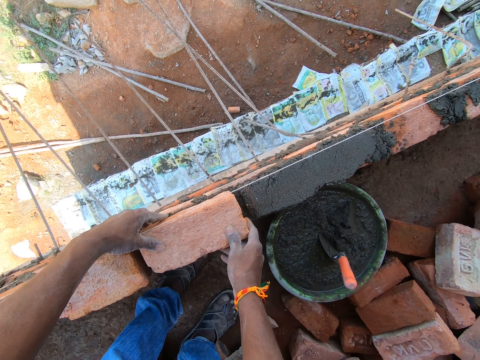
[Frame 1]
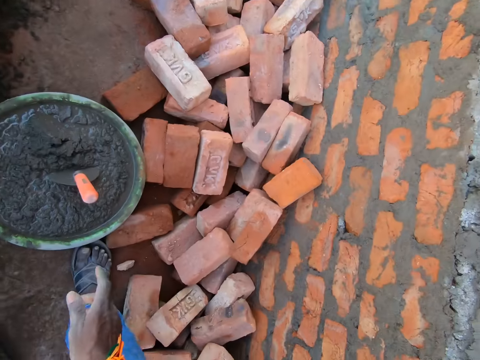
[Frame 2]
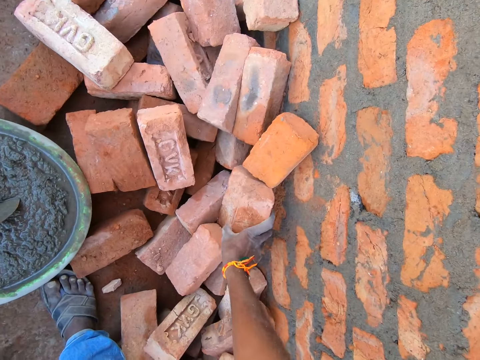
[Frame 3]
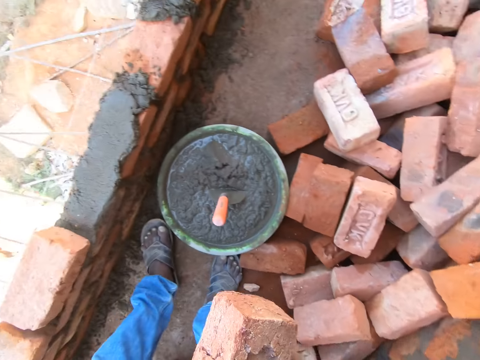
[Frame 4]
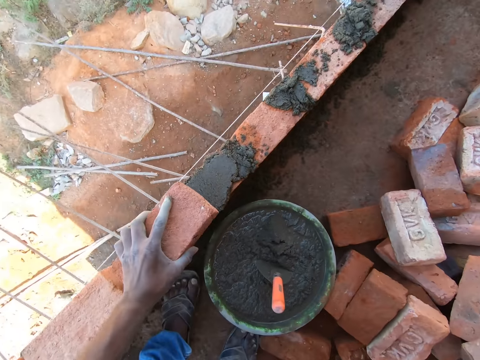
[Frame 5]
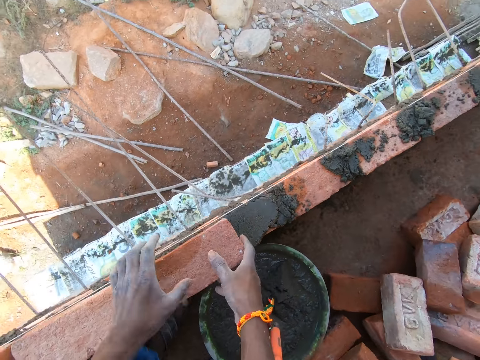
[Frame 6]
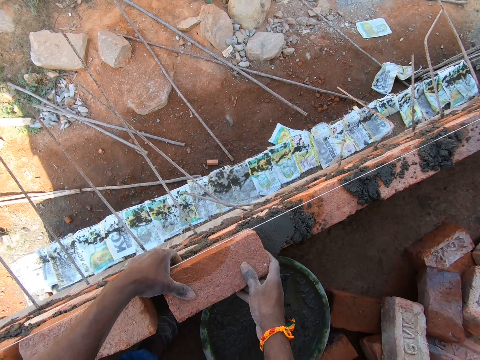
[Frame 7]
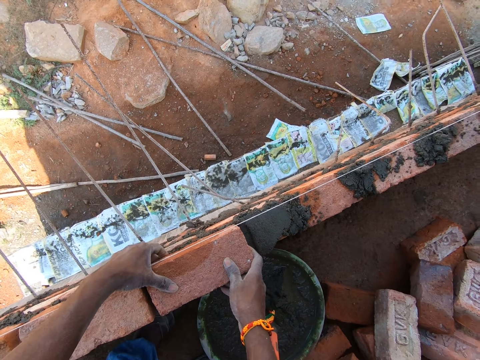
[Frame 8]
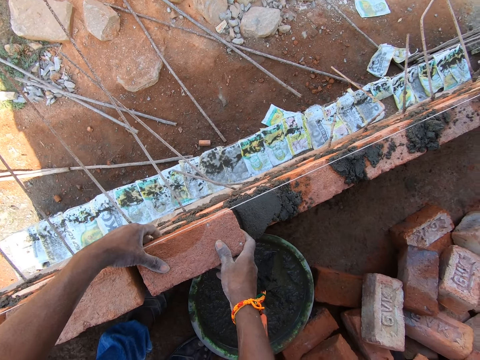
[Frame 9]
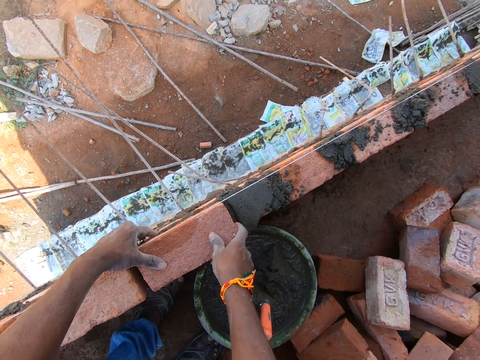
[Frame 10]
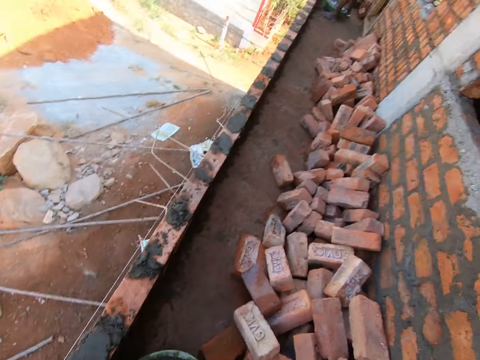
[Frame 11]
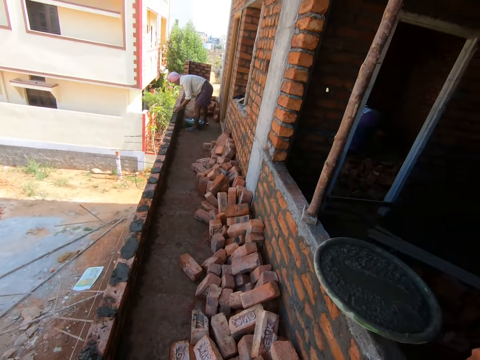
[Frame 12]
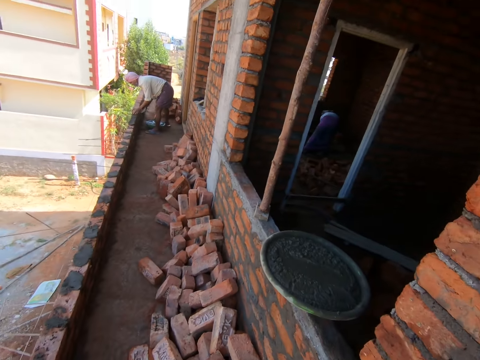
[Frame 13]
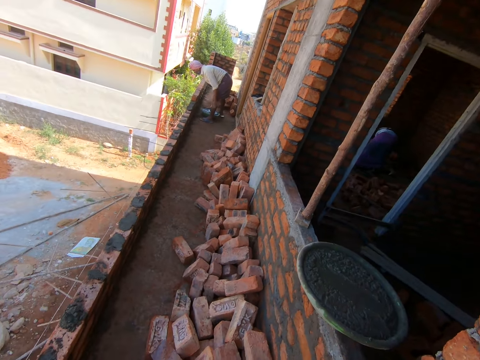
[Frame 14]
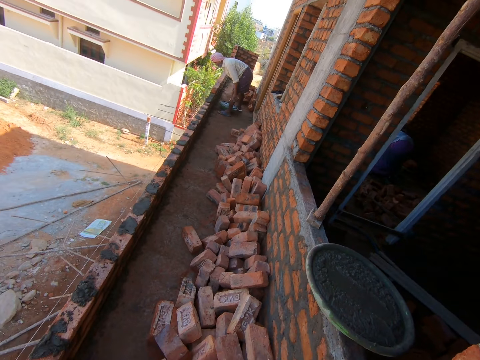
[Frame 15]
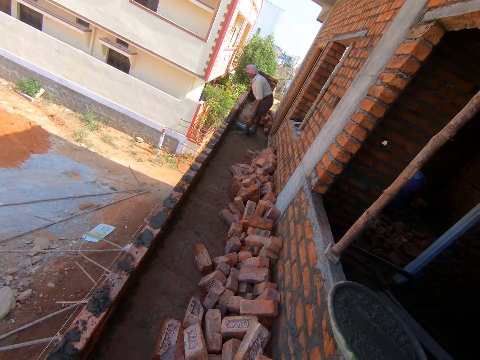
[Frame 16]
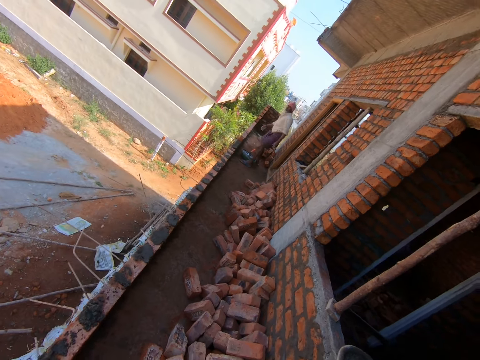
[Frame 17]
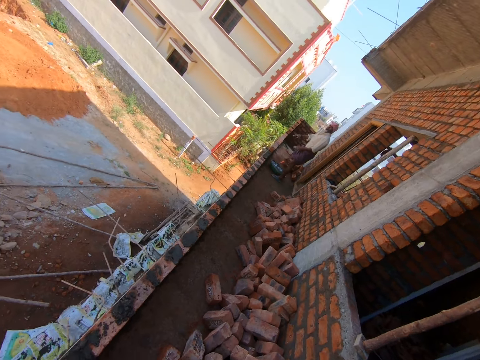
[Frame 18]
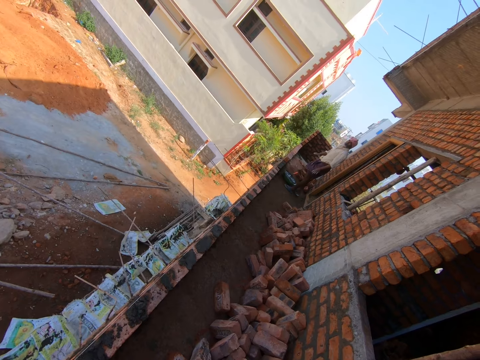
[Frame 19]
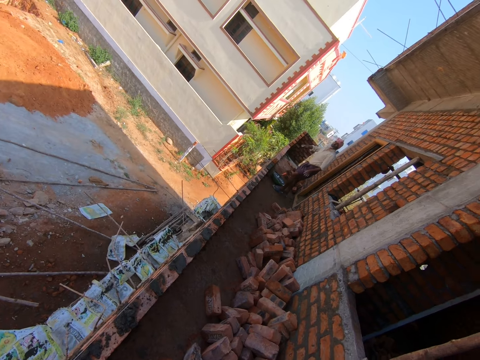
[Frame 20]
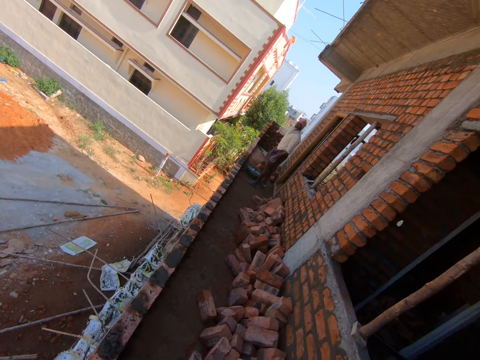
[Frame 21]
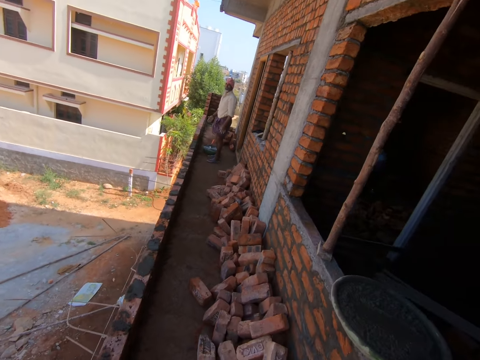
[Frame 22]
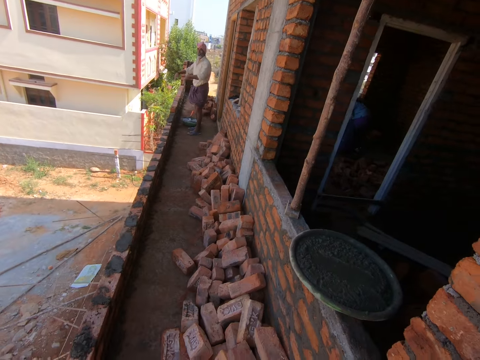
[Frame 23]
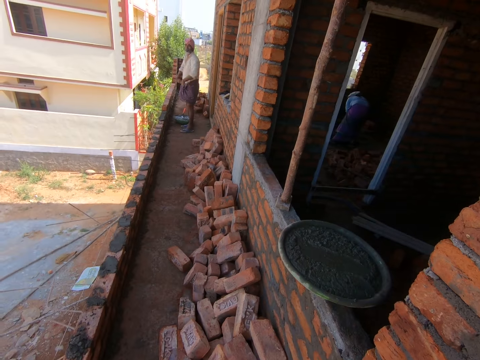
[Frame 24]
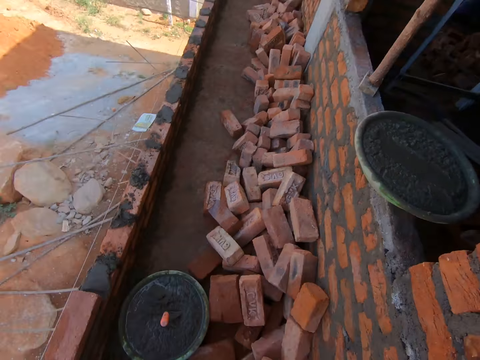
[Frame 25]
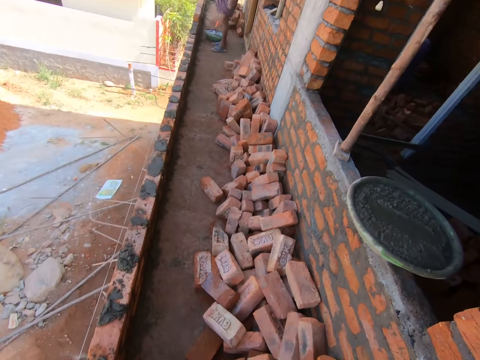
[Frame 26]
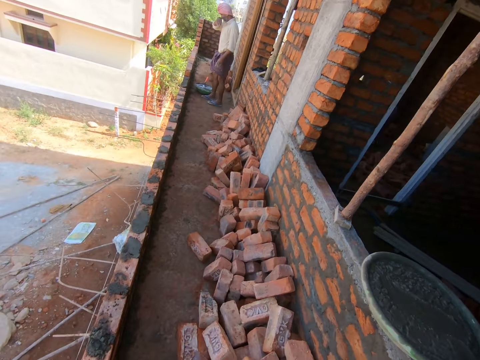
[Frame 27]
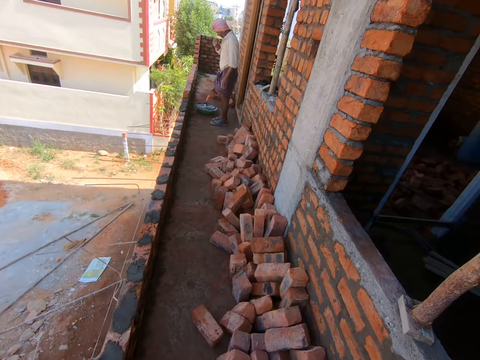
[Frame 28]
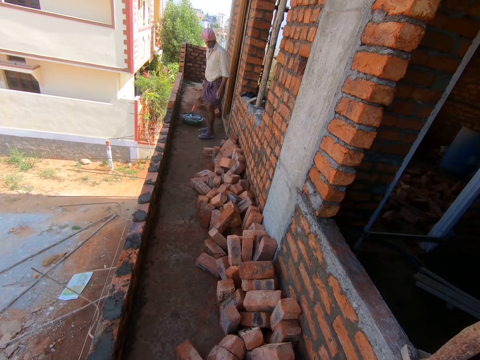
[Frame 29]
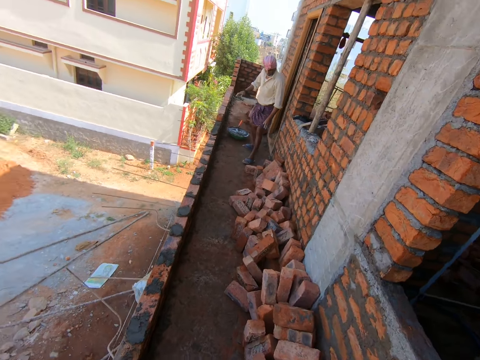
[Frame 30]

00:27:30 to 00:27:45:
The camera wearer picks up the brick with his hand. He places the brick on the other hand. He places the brick on the cement. He adjusts the brick with his hands. He converses with a male. The male does hand movements. The camera wearer converses with the male.

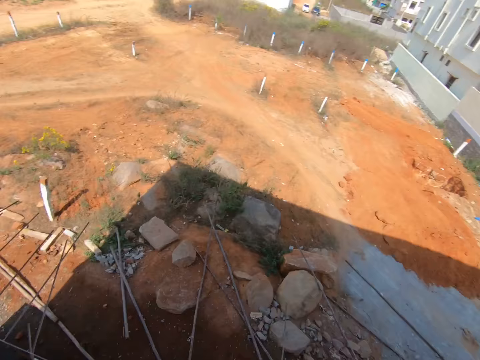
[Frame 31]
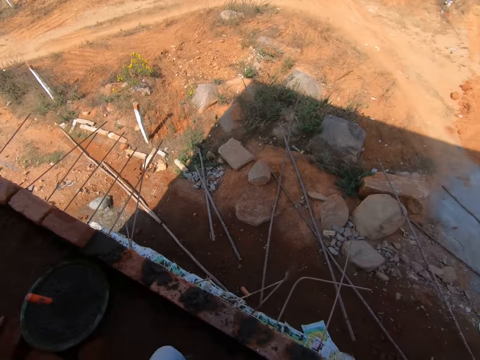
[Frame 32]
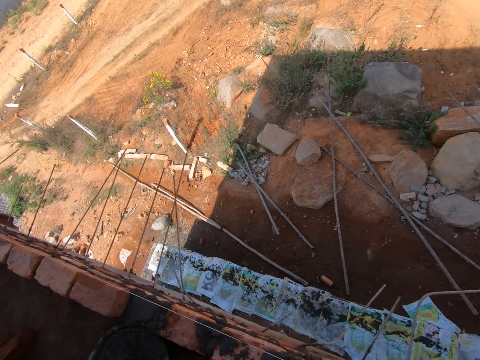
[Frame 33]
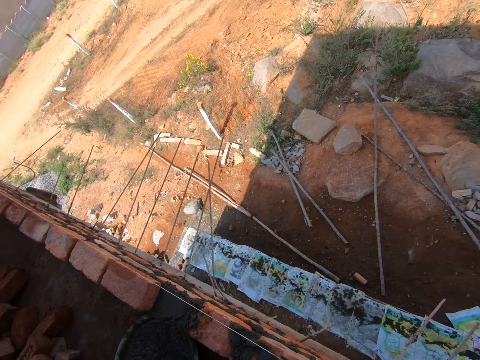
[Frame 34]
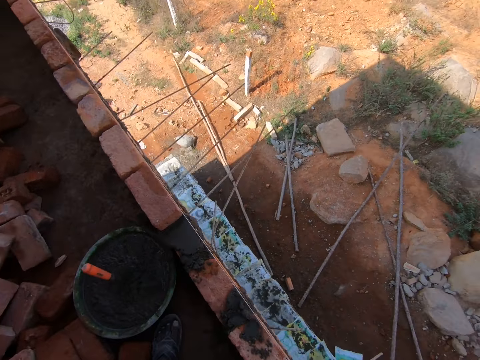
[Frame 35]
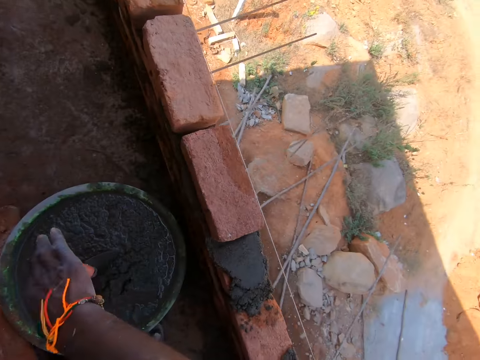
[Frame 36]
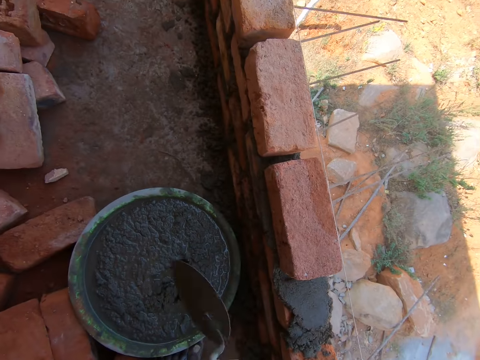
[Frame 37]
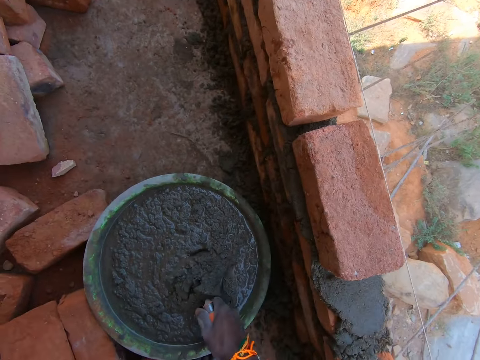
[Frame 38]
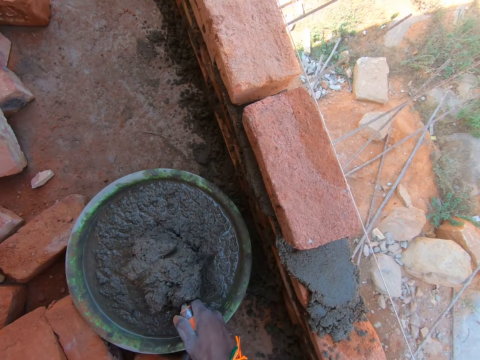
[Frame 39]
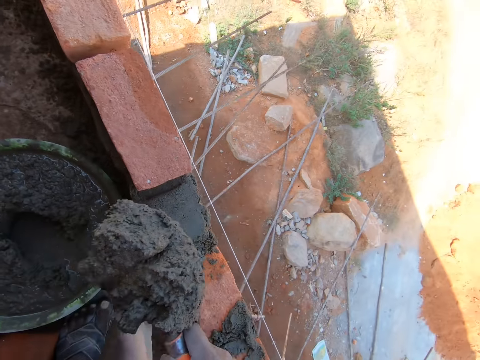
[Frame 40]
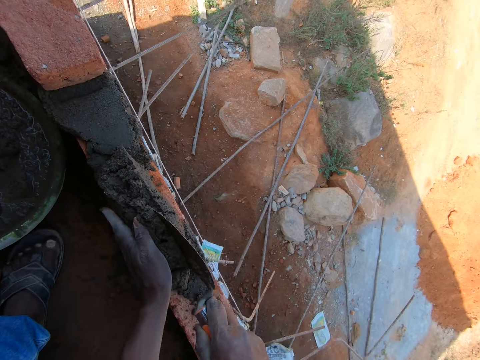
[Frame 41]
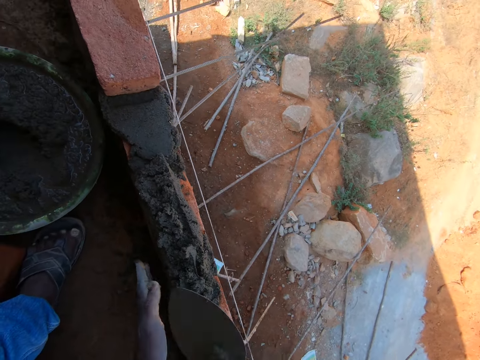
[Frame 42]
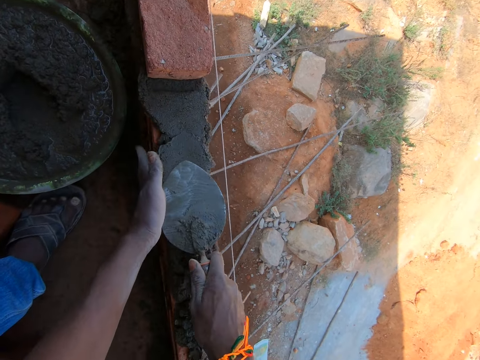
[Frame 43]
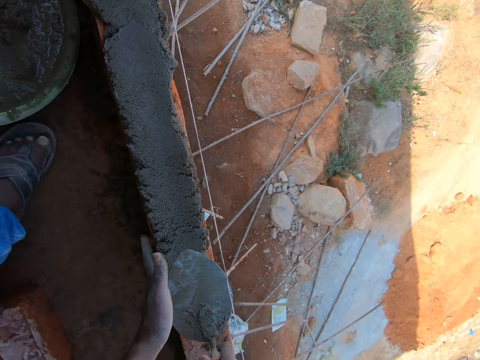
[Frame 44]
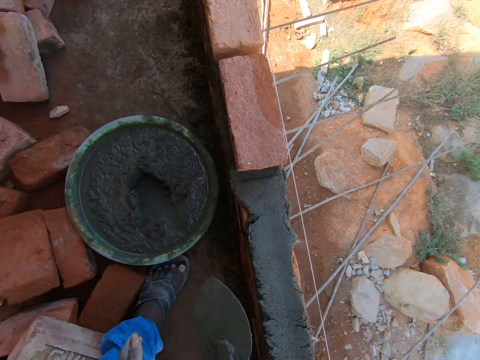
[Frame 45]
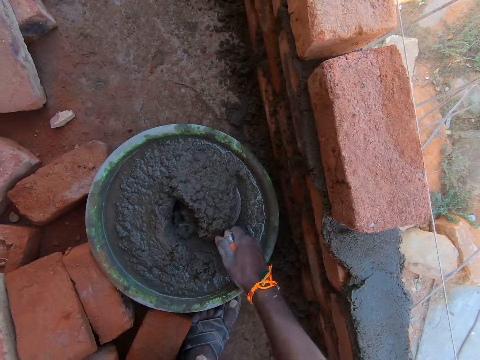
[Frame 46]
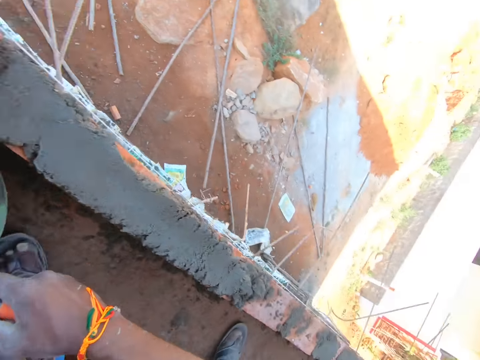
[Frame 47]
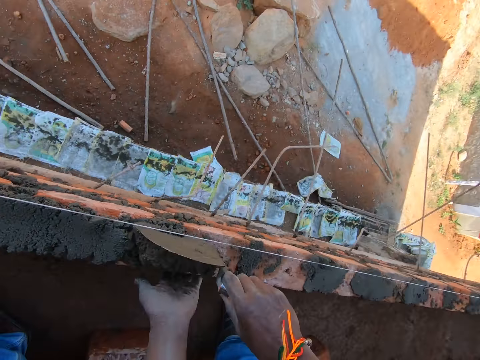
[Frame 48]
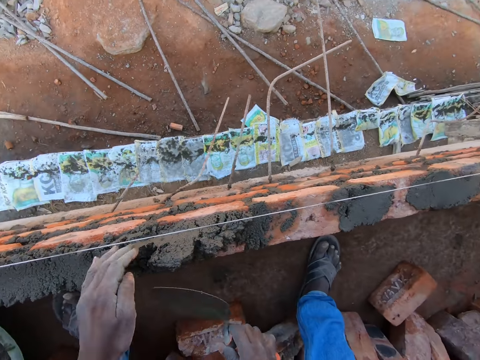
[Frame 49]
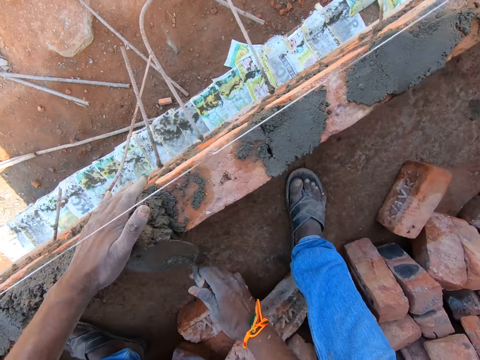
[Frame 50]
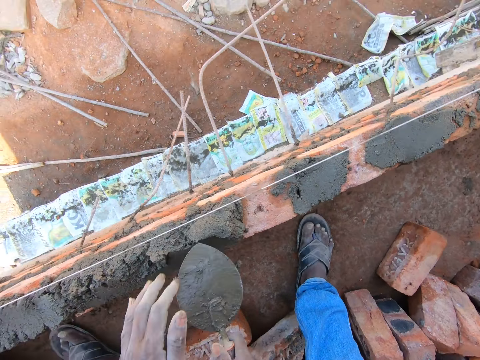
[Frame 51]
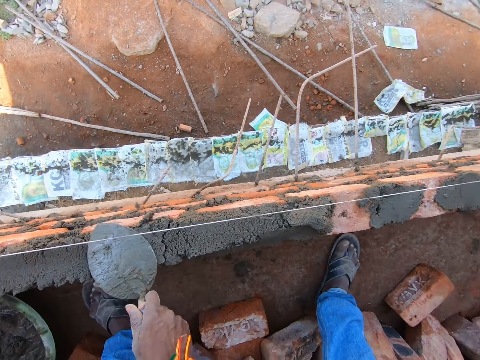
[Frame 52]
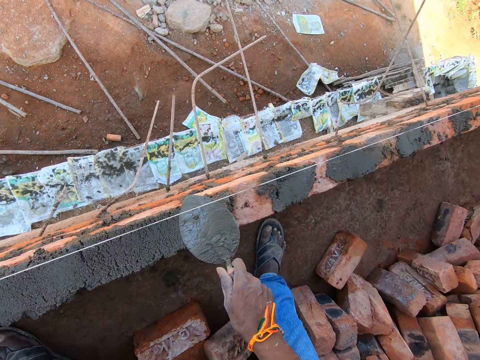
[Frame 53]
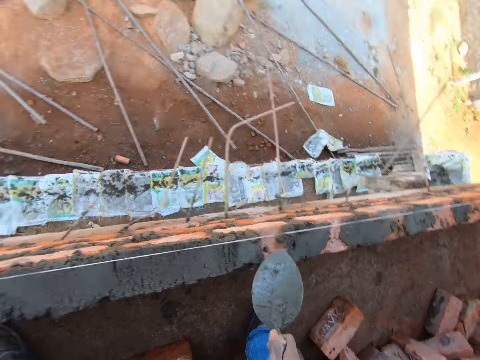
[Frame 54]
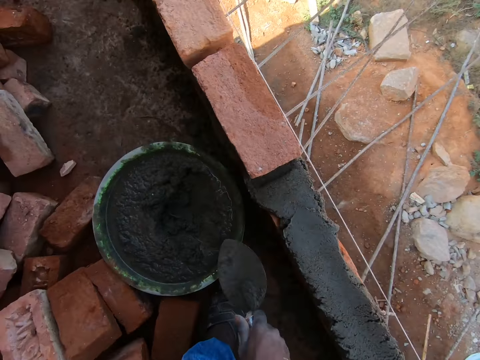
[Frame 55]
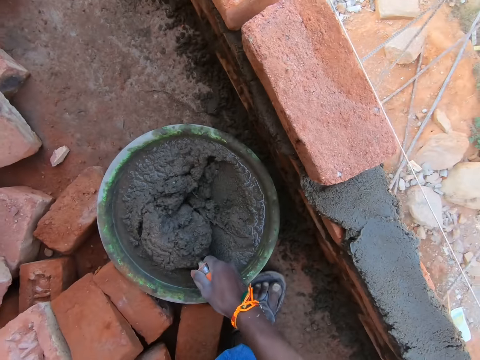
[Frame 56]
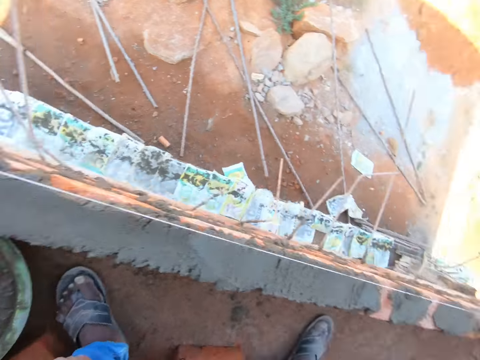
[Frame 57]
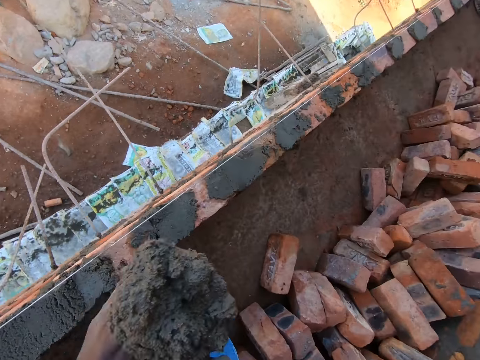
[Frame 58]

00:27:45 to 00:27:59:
The camera wearer looks around the area. They pick the trowel from the bowl. They scoop cement with the trowel. They place the cement on the brick. They adjust the cement with the trowel. They scoop cement with the trowel. They place the cement on the brick. They adjust the cement with the trowel. They scoop cement with the trowel.
